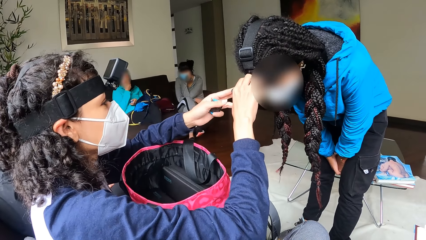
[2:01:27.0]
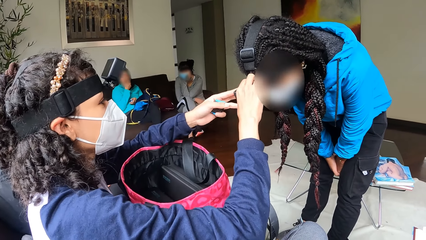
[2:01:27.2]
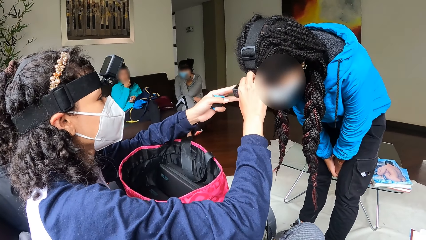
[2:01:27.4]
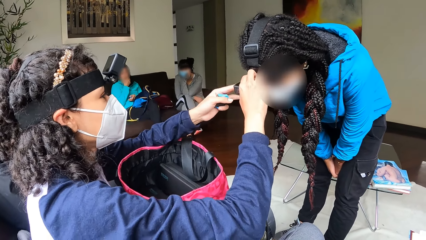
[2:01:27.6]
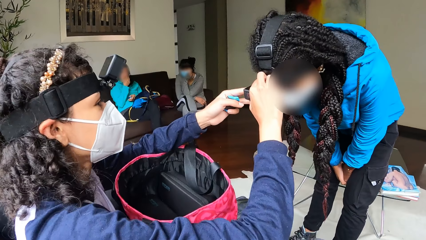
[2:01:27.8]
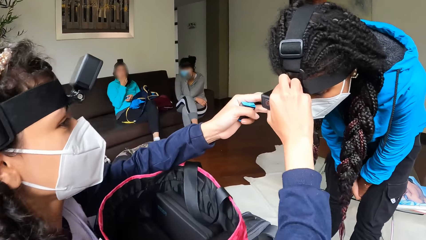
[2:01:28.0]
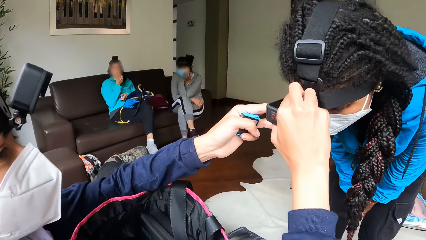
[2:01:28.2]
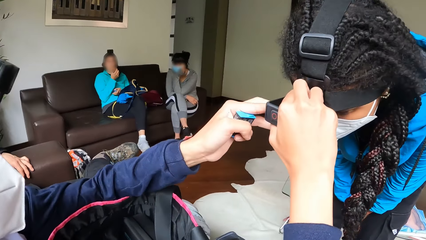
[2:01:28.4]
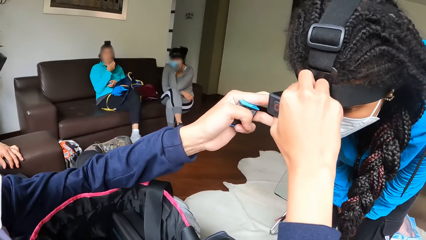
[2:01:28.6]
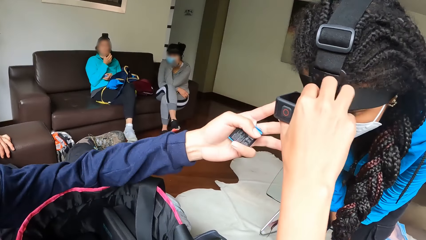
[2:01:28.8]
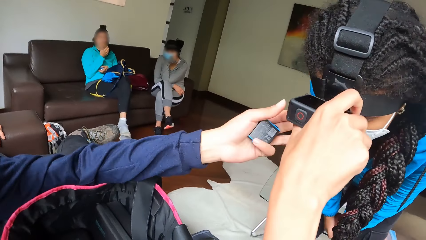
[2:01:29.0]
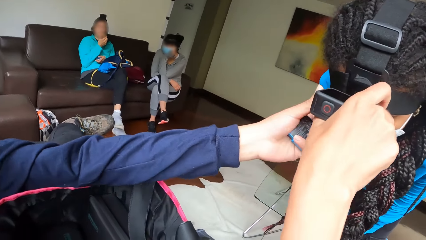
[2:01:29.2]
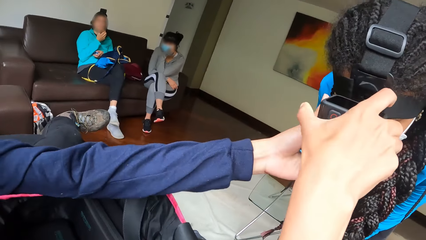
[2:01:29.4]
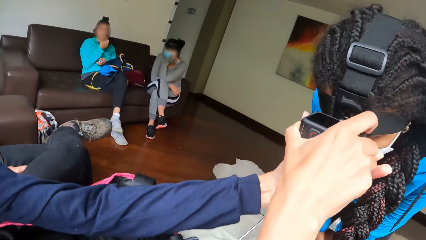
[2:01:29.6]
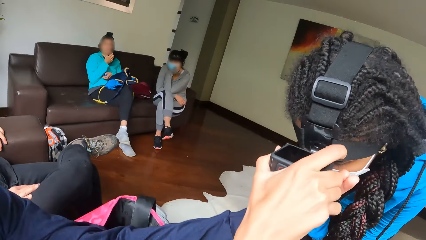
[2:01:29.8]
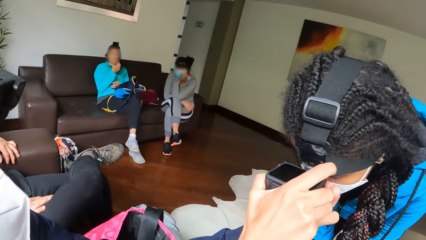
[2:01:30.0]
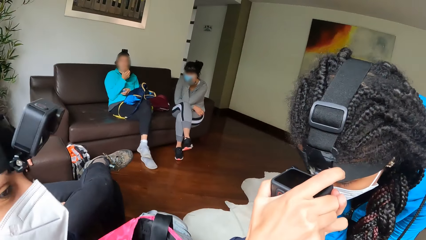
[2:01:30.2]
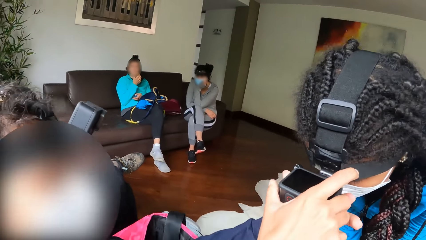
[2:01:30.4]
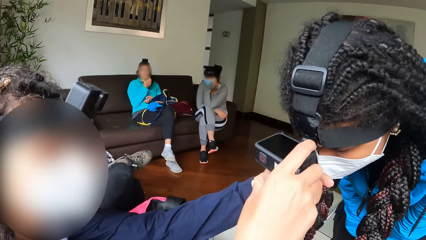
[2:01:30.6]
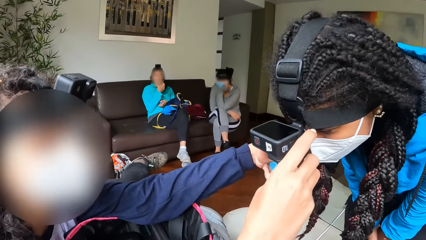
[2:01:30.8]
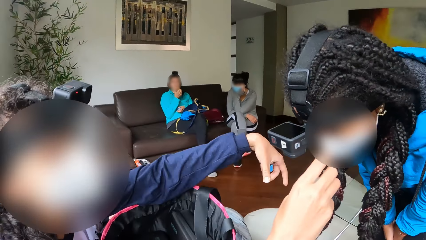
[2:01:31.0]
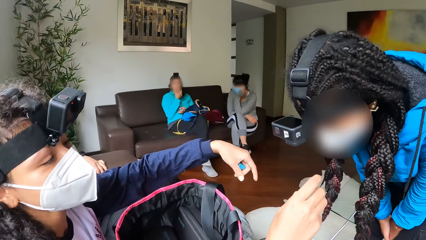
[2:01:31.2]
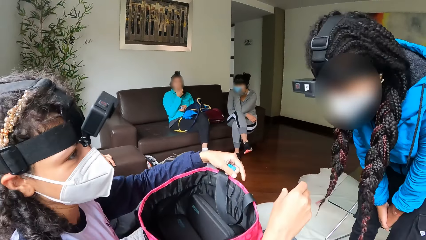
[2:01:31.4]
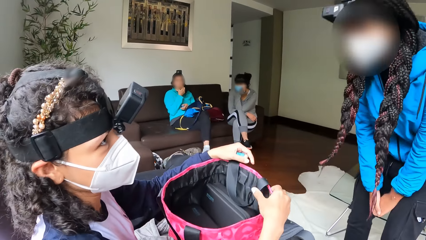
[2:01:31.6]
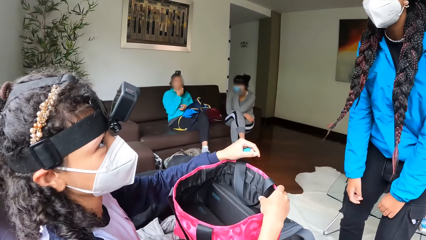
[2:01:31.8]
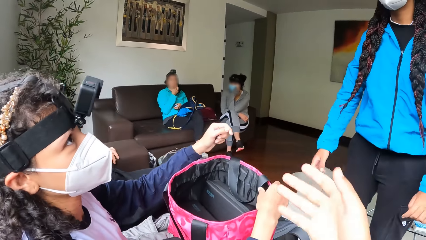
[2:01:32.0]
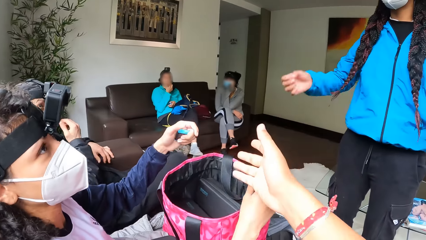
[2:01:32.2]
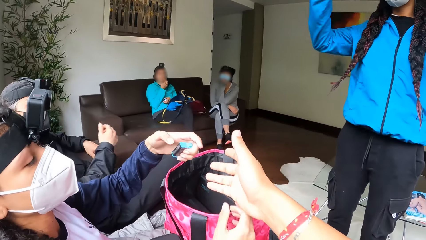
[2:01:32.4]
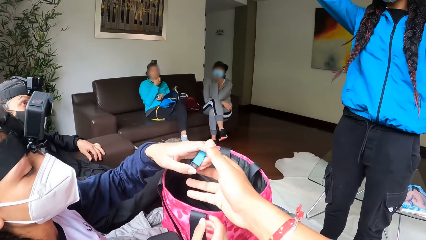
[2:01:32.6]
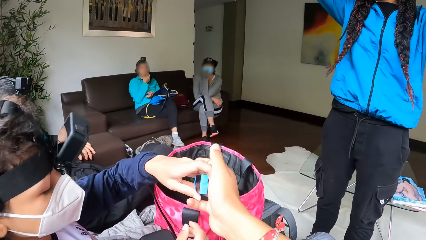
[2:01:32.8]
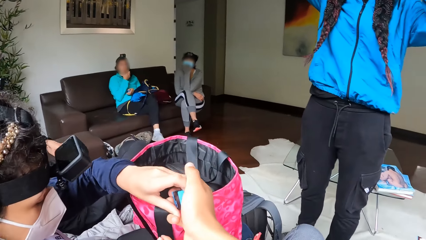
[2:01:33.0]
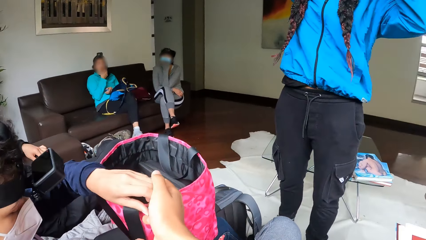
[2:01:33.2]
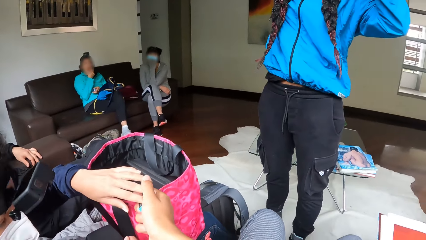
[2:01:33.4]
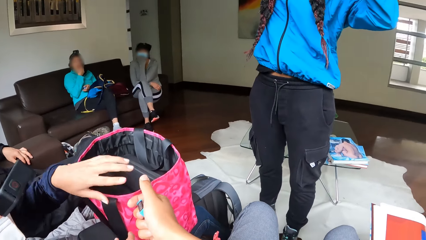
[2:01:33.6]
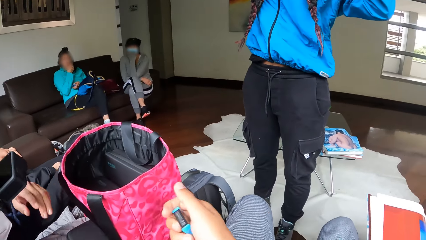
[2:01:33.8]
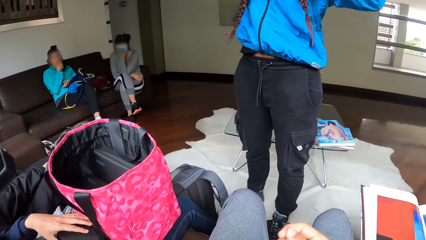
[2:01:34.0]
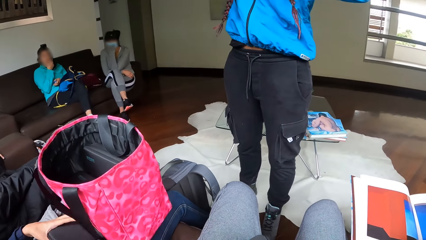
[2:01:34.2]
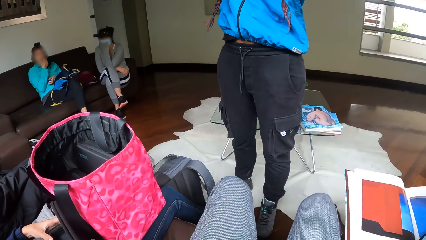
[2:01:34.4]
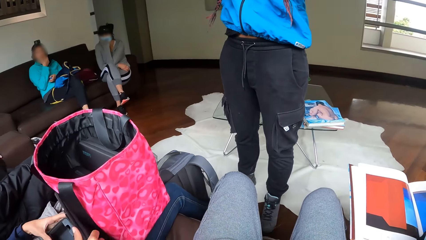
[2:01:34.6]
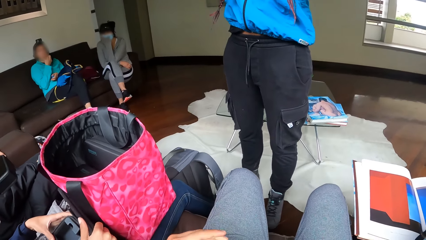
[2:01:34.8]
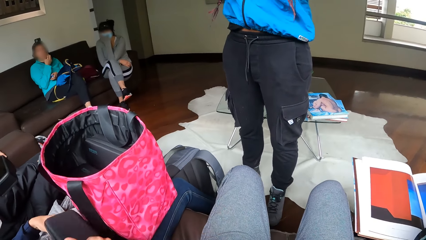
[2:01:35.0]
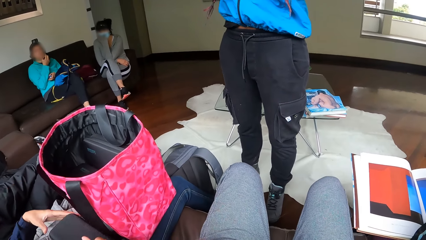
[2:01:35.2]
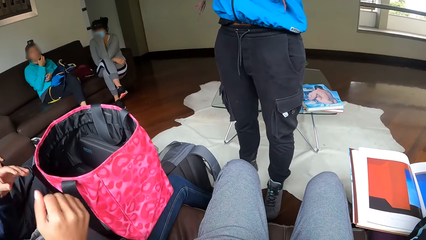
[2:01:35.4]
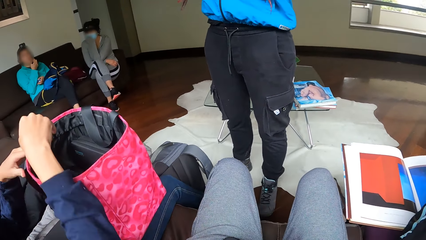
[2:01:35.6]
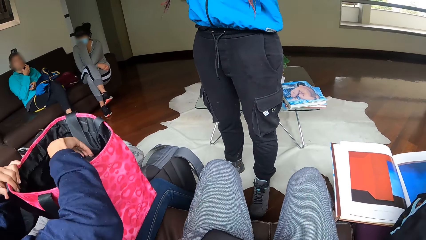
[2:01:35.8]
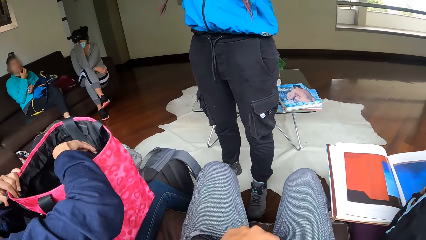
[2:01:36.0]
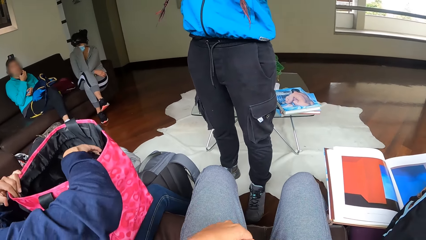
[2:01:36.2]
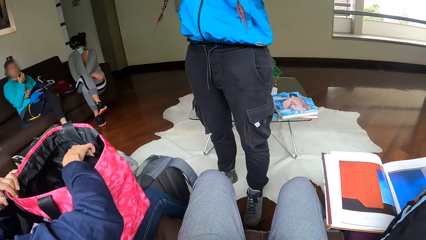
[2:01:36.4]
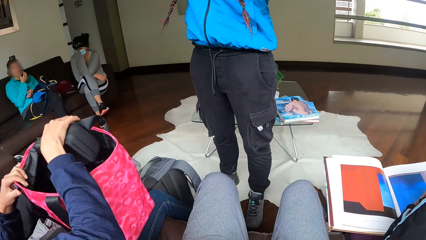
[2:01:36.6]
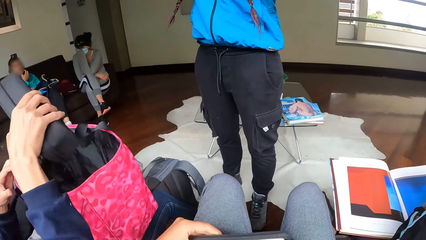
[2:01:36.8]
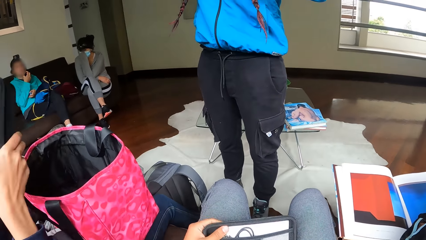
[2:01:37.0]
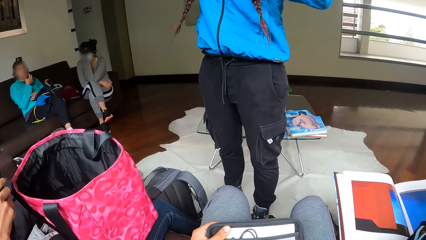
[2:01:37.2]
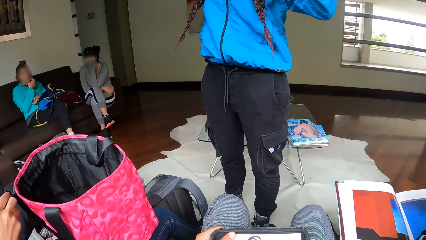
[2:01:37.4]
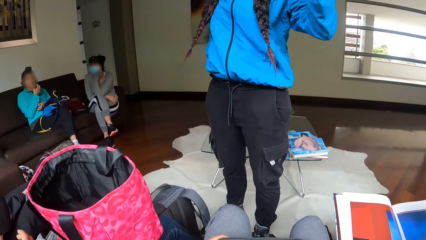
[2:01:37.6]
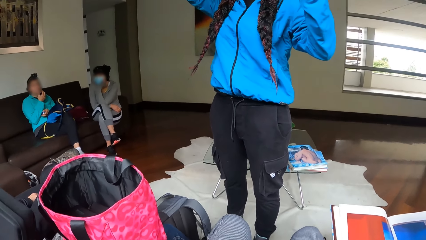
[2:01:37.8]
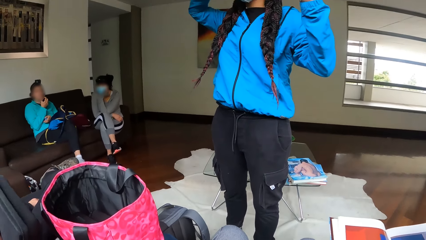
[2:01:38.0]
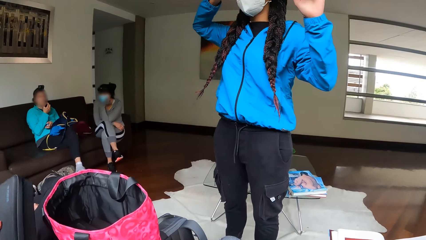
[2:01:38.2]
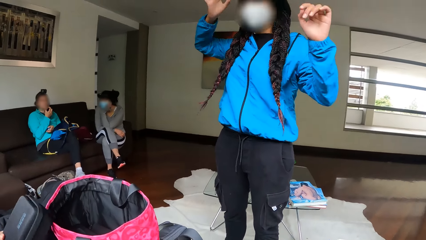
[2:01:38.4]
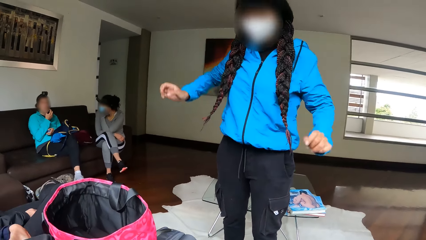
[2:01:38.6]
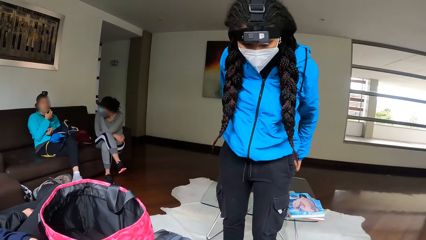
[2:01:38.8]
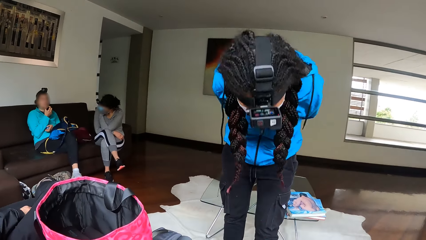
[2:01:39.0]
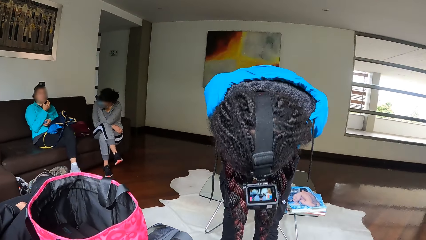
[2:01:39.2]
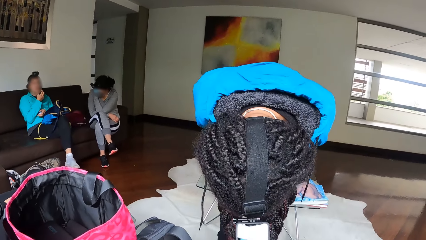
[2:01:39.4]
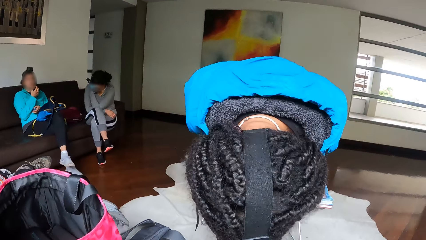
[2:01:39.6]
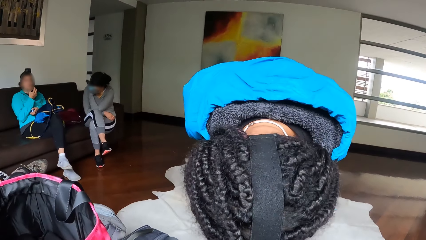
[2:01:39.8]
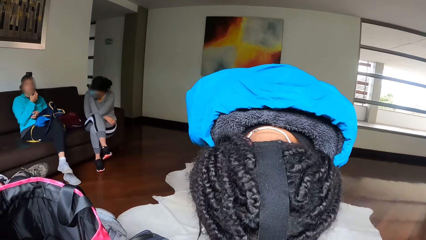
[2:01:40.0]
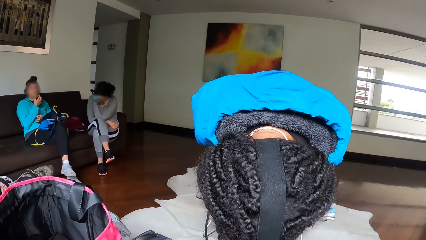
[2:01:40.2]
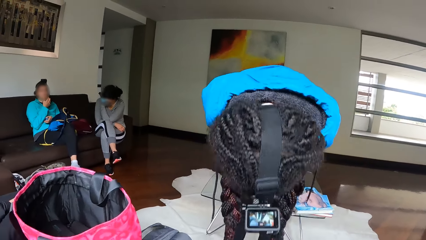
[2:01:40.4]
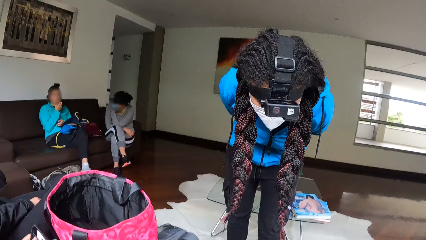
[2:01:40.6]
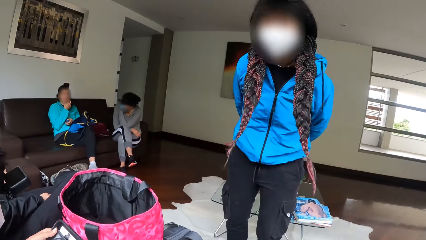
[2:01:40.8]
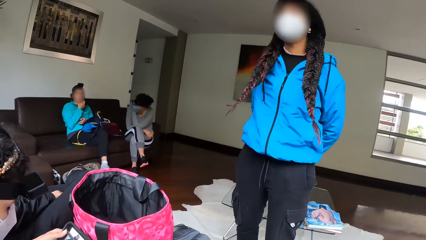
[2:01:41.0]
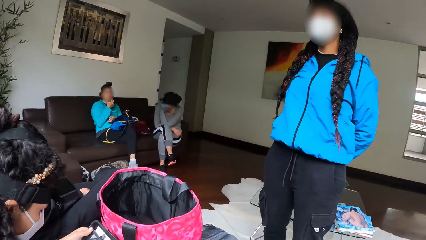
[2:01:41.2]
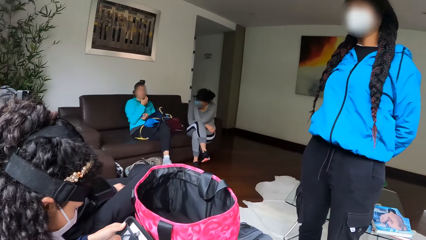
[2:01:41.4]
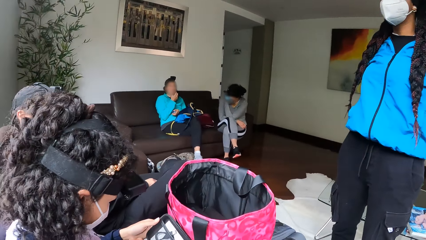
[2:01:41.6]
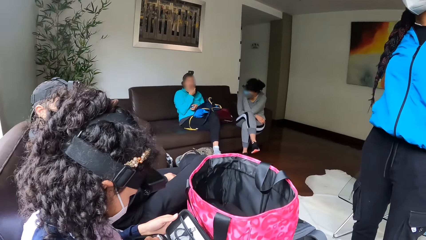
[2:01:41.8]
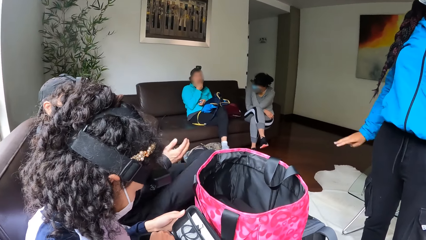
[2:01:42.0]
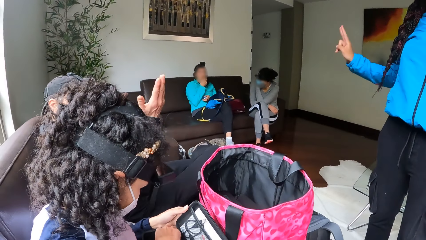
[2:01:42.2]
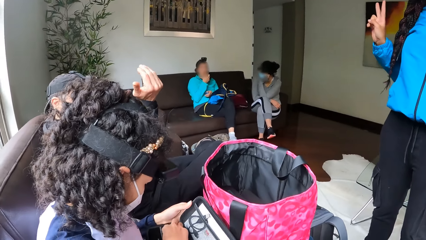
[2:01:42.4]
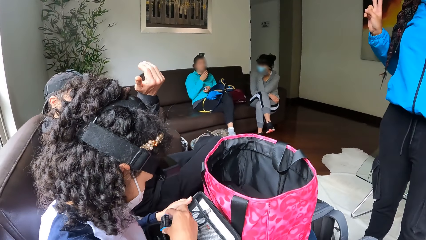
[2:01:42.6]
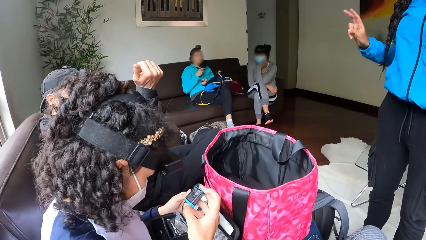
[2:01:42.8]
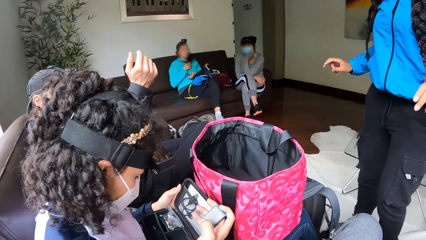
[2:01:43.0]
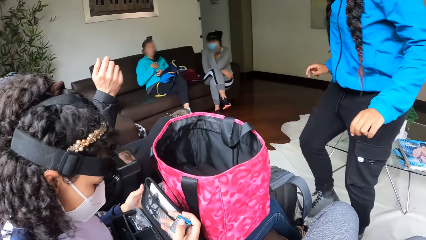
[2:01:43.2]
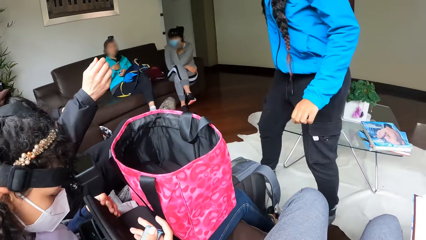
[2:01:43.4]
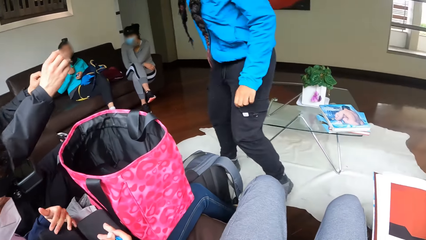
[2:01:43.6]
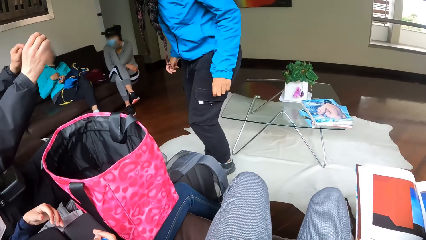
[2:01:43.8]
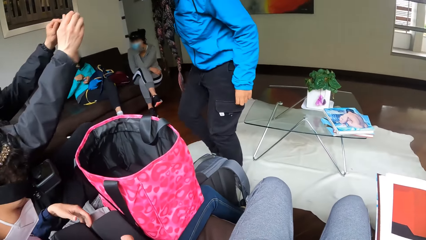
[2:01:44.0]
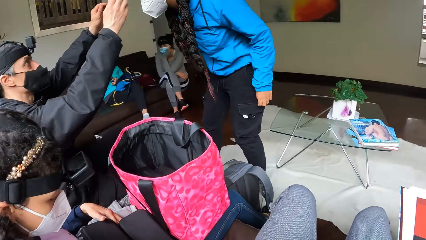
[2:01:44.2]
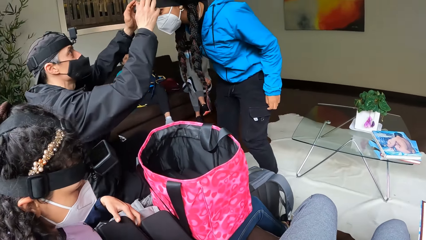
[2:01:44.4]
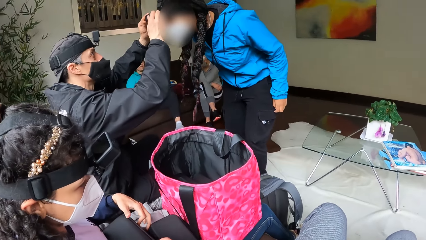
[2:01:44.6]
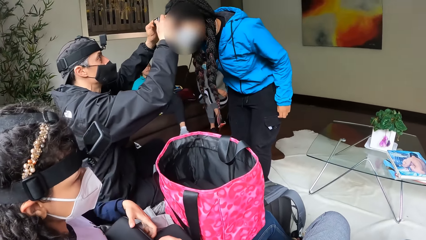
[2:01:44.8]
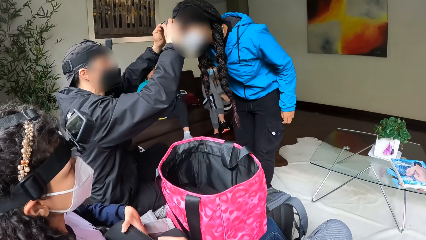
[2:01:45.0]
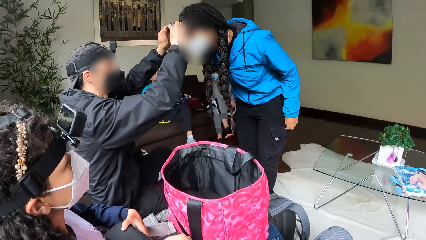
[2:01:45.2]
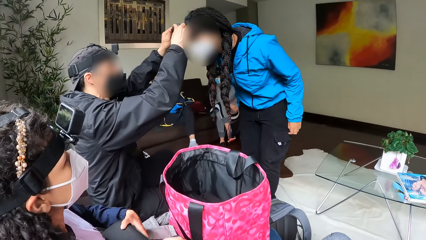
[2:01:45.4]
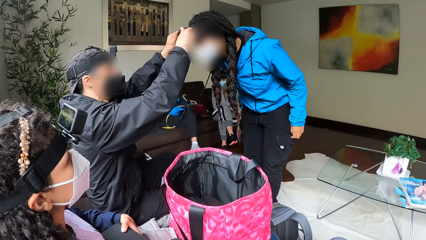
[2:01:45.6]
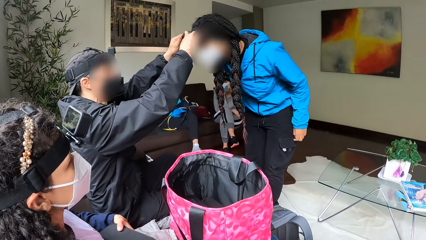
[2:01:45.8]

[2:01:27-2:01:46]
The camera wearer looks around a room. A lady adjusts the camera of another lady. The camera wearer picks a battery. The first lady adjusts the camera and picks a pouch from the bag. The other lady bends down towards the camera wearer. The camera wearer looks around the room. The other lady walks around the room.
